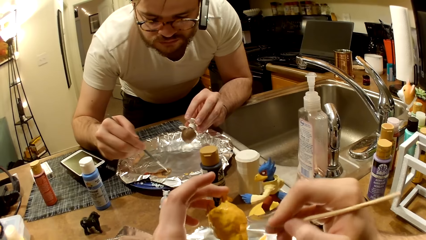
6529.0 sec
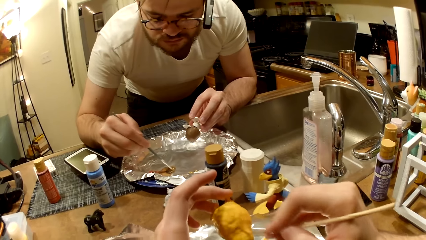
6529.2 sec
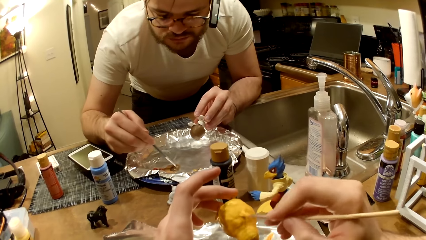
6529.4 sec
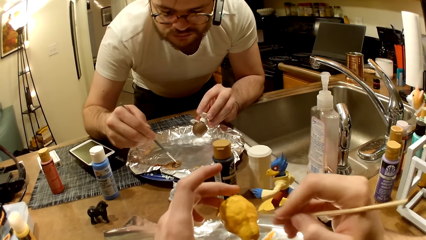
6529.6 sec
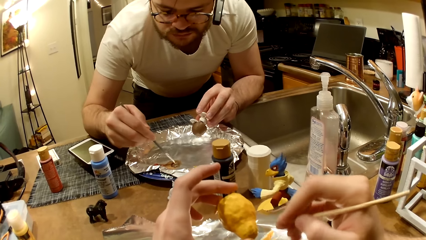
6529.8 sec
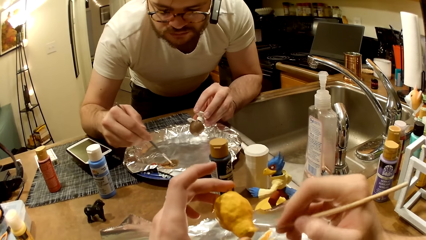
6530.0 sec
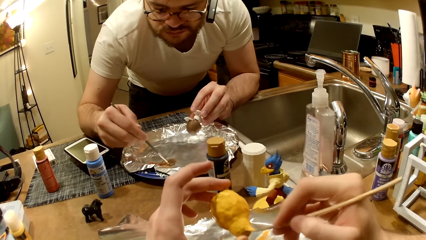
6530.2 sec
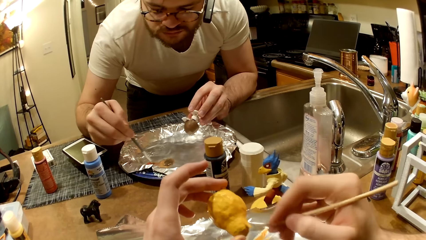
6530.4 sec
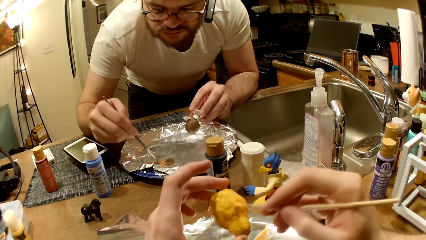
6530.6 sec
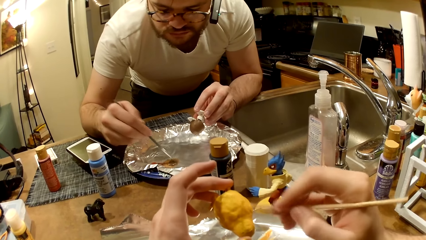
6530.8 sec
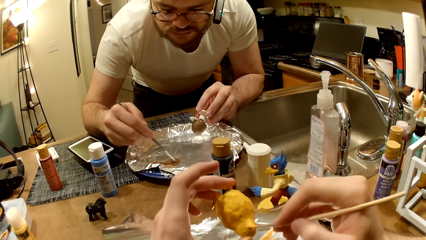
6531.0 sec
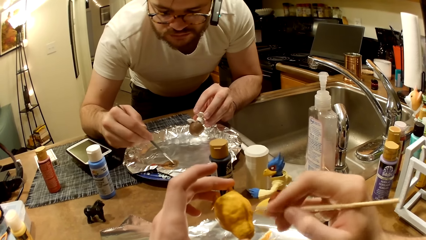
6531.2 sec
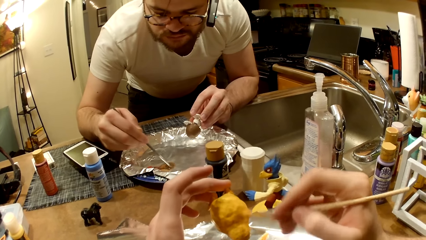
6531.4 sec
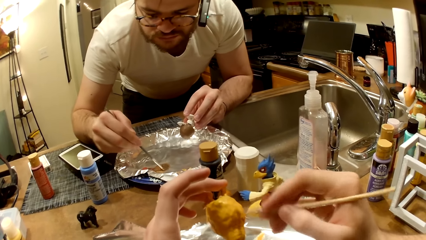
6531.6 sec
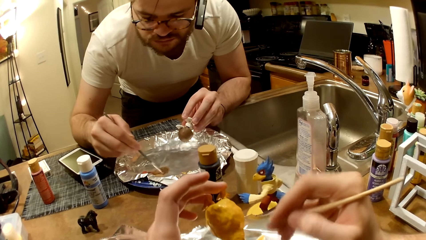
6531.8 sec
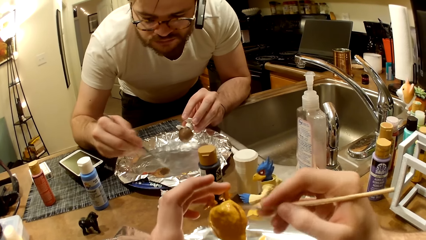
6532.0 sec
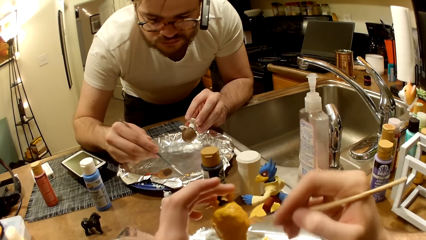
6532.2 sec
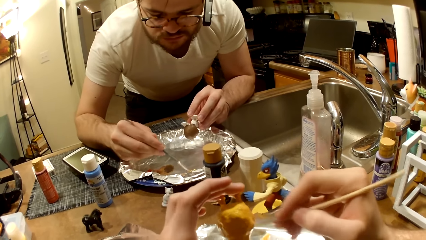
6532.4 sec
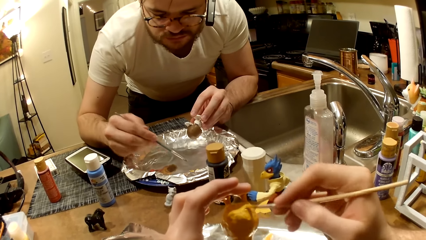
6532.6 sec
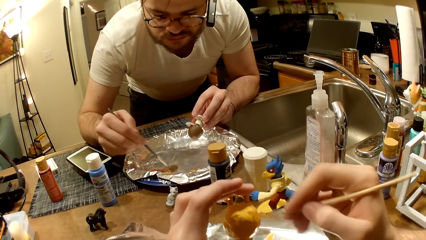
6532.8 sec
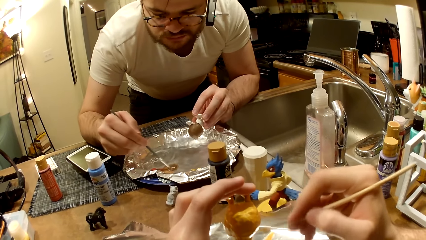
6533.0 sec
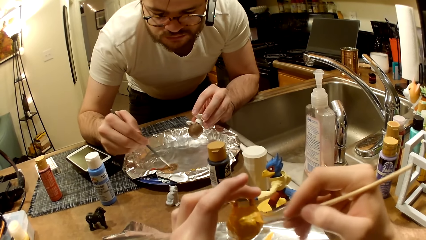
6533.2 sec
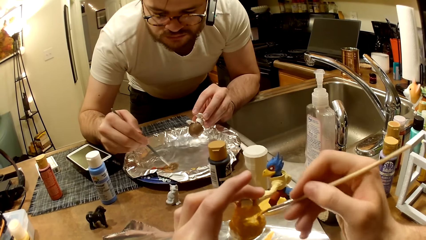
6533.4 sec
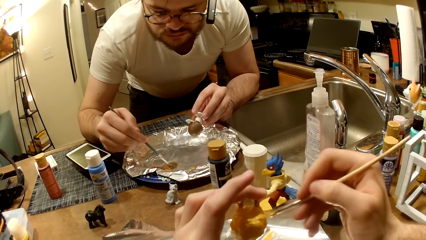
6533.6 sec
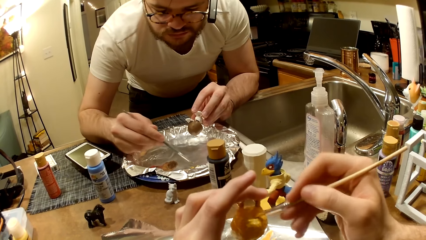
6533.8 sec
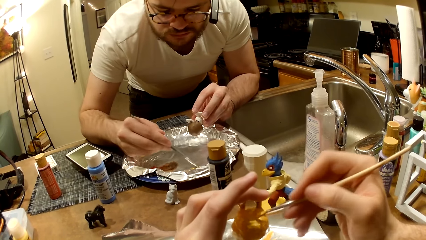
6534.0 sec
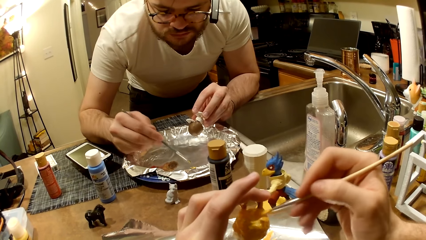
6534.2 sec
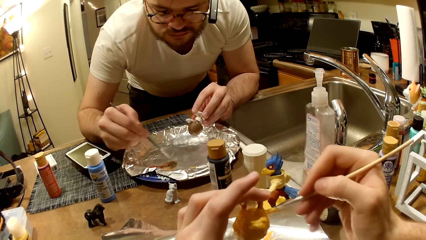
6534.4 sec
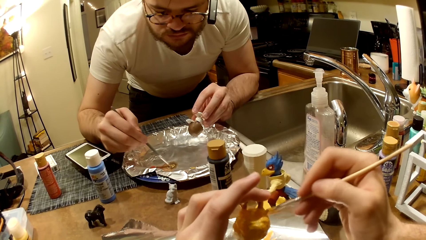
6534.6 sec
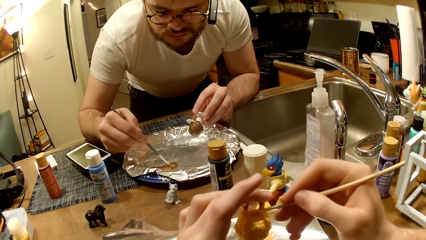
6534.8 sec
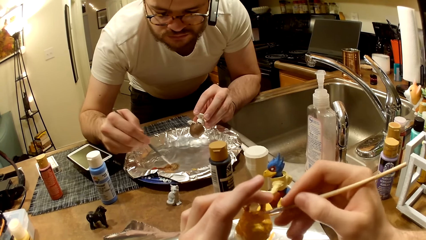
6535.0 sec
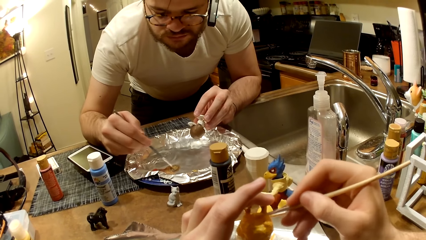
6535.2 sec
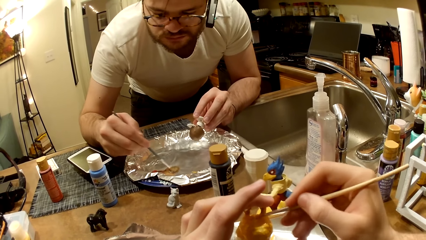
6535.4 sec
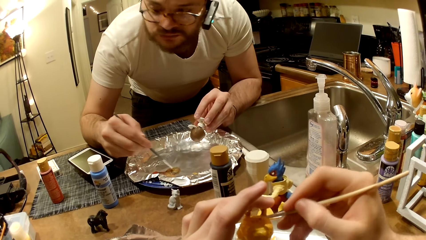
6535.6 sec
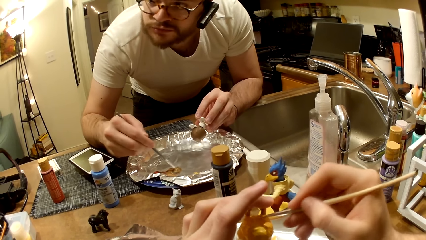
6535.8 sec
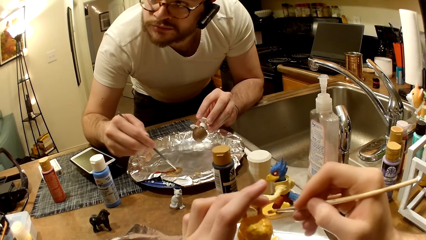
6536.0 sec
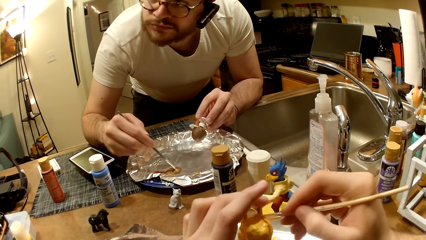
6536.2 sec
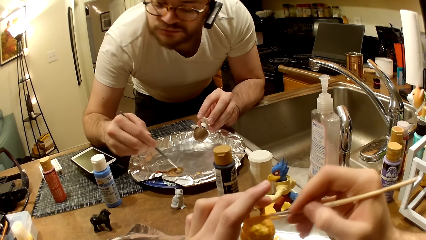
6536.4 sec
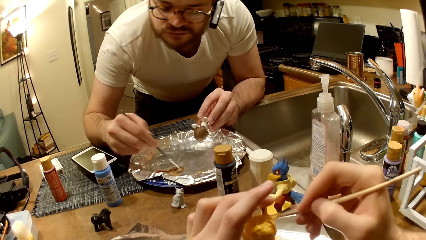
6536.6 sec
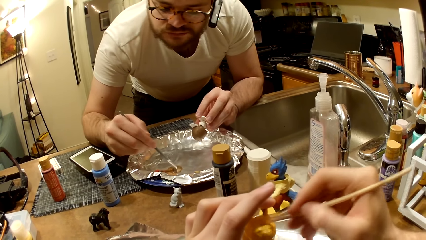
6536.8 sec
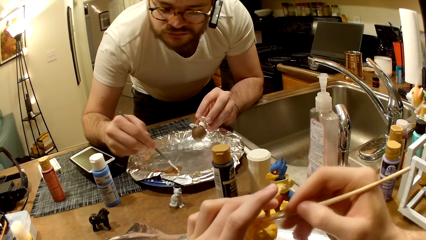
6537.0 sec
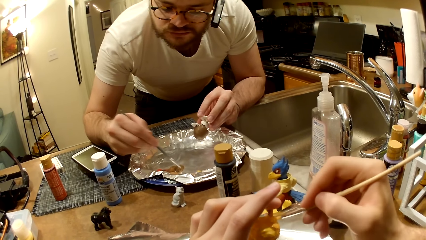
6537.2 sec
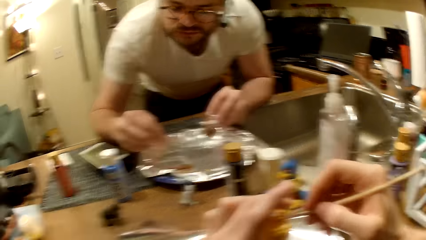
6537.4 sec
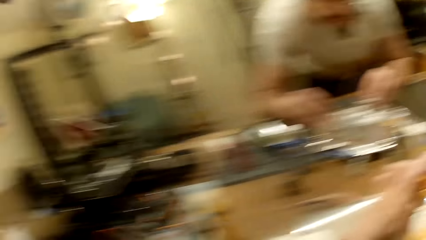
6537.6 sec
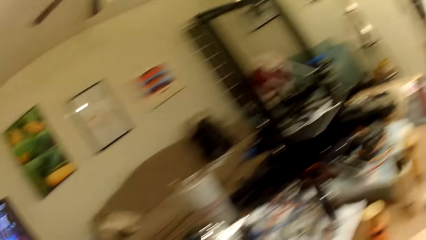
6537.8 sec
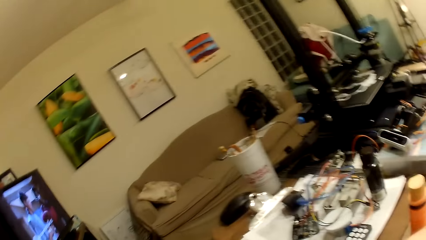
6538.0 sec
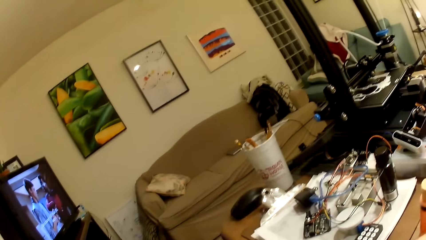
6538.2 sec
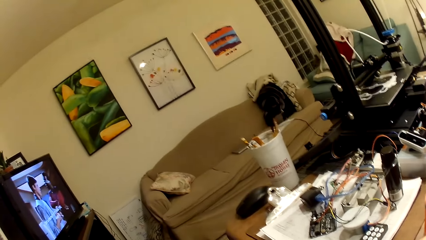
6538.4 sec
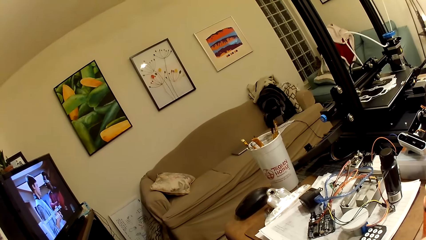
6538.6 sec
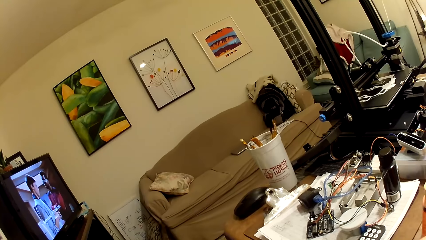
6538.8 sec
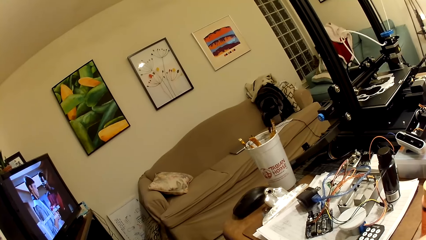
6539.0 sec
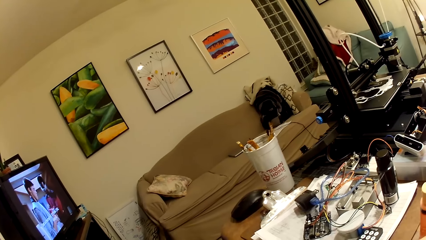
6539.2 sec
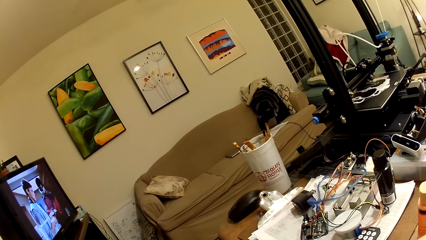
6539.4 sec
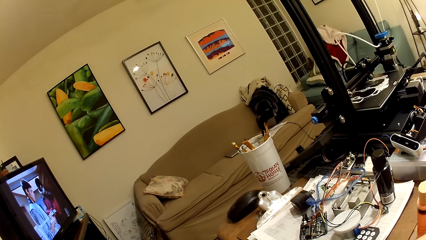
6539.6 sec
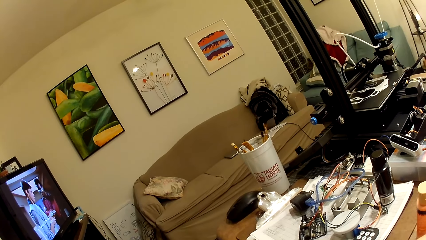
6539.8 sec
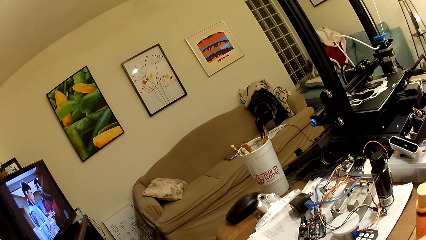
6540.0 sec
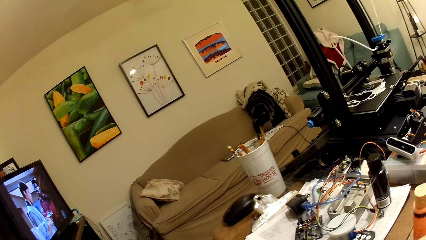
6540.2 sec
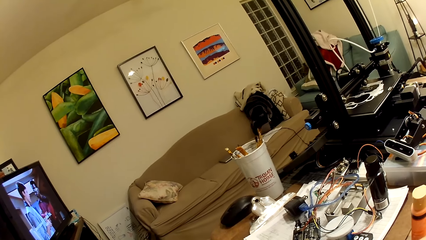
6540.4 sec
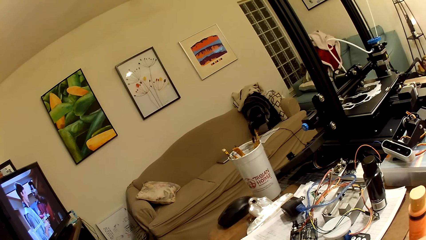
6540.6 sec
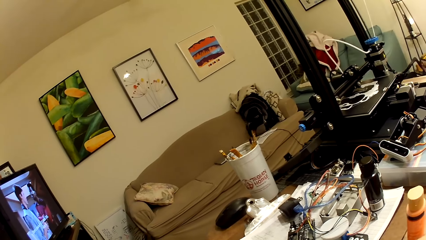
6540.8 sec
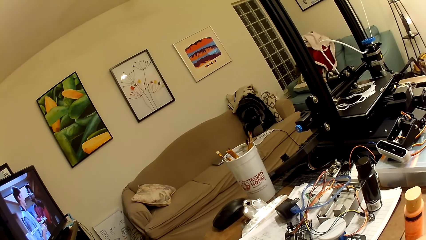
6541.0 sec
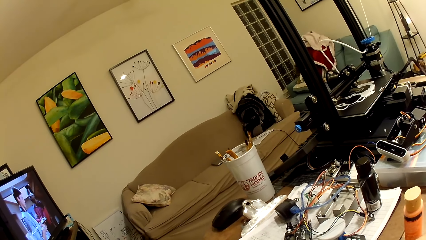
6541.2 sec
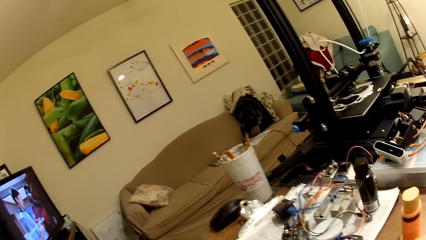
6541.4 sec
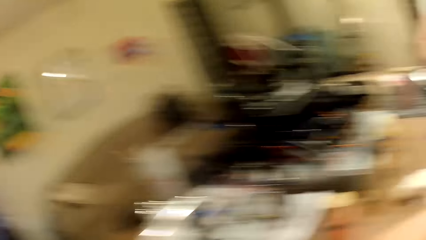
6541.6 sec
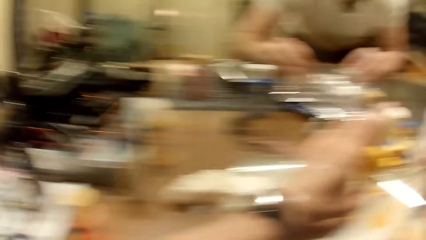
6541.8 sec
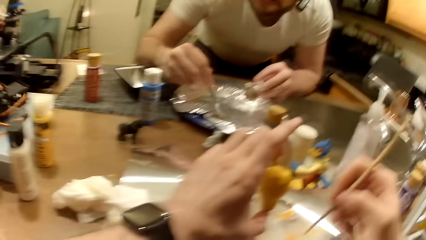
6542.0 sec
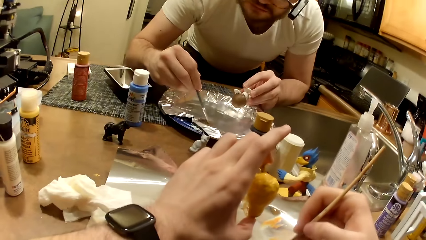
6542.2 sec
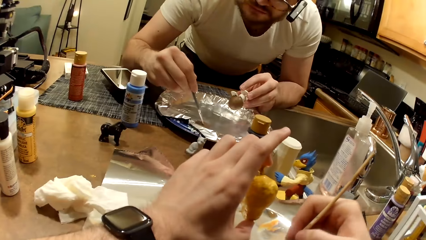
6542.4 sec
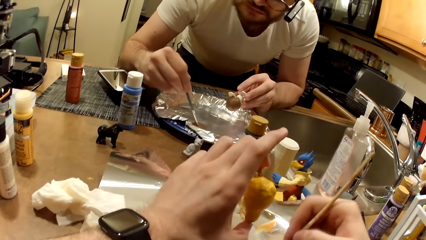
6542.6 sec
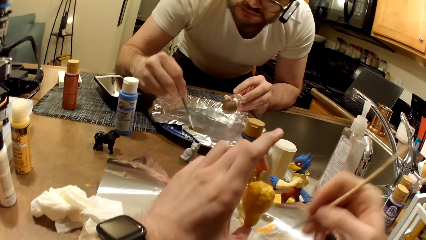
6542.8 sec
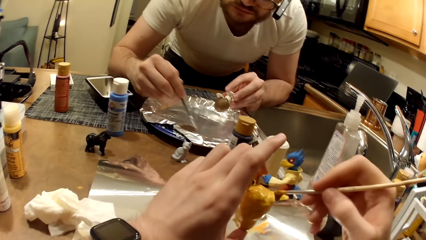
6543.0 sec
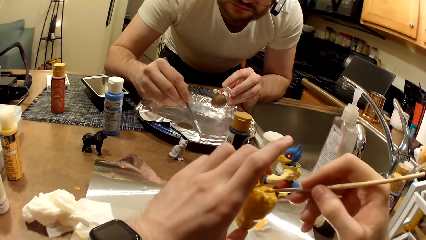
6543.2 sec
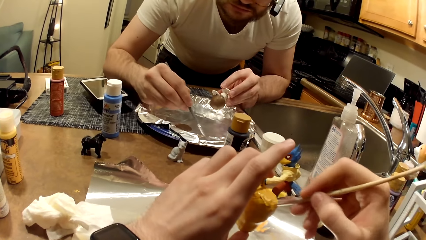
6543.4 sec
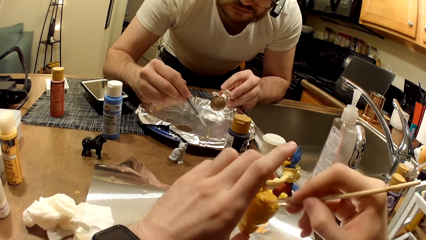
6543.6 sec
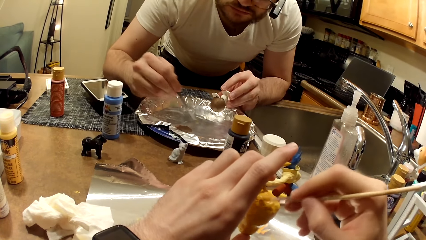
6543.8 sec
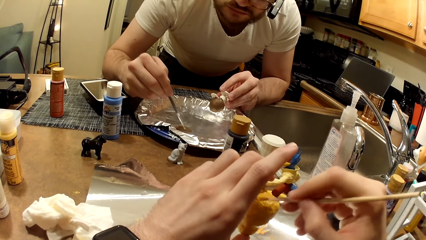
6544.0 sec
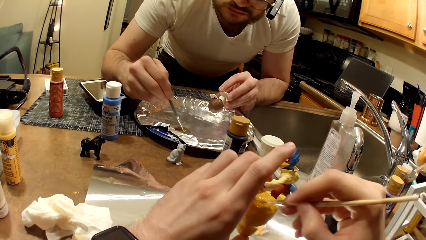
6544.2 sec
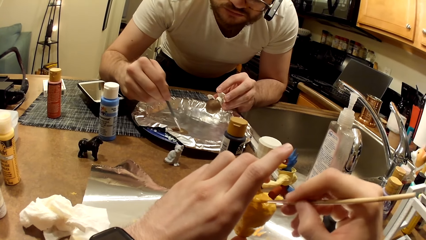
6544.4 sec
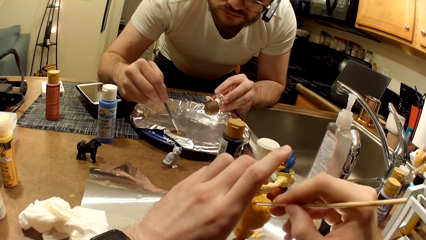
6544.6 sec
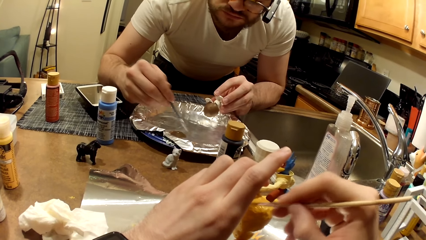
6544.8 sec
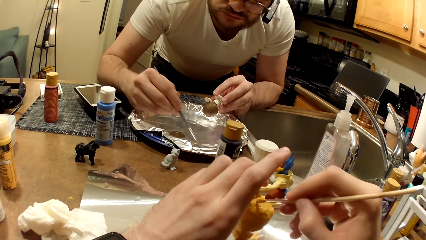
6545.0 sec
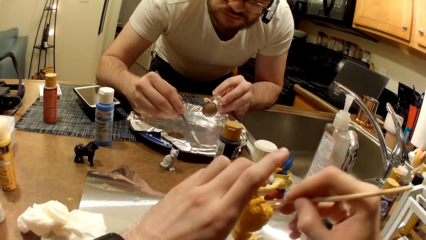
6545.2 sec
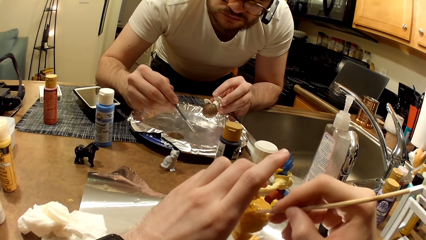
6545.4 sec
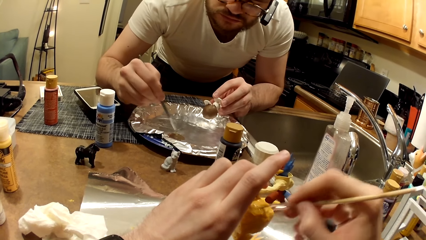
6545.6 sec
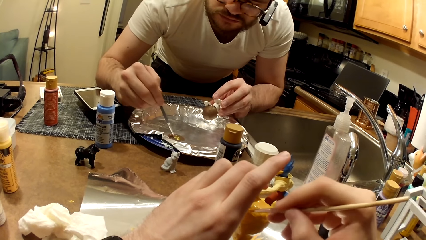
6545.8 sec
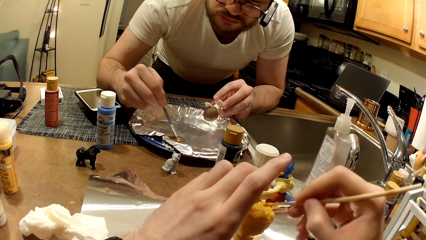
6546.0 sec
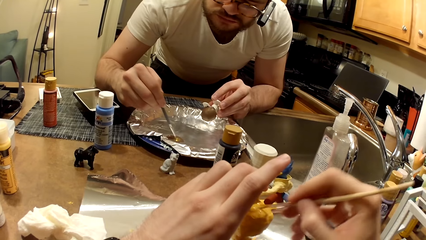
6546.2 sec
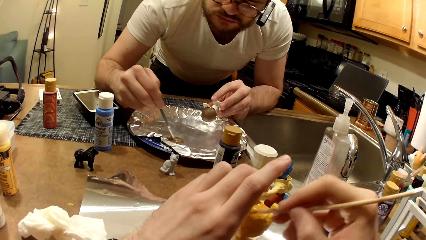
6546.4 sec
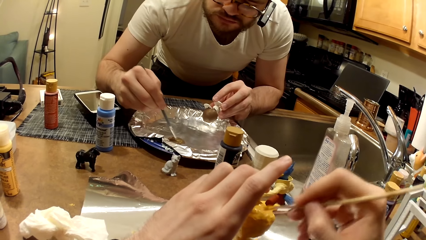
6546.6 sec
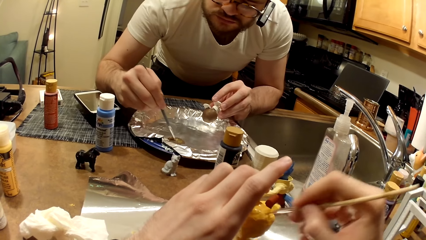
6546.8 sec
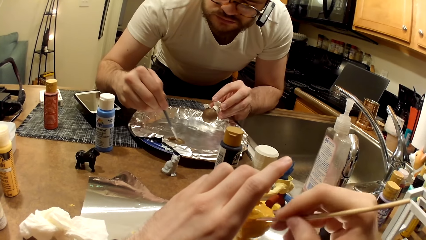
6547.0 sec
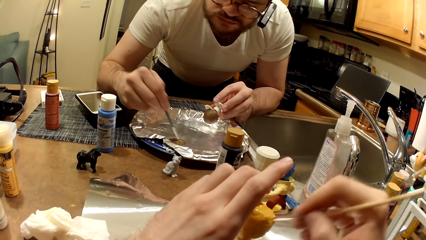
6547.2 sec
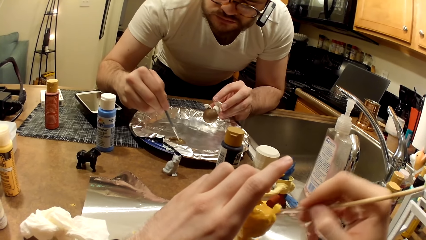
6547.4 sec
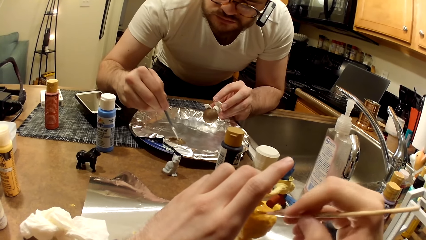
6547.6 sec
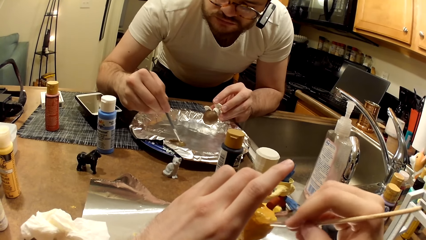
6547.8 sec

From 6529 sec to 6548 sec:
The camera wearer looks around the room. He takes paint from the foil paper with the paintbrush in his right hand. He mixes the paint. He paints the action figure in his left hand with the paintbrush.
